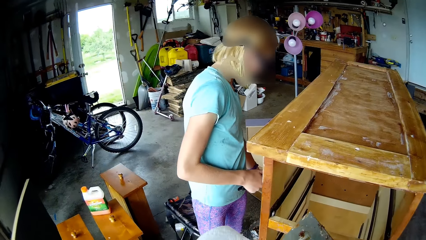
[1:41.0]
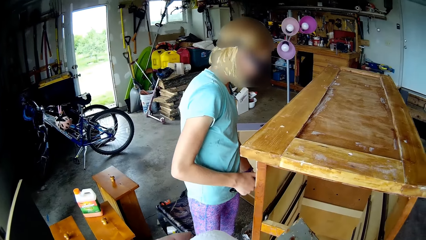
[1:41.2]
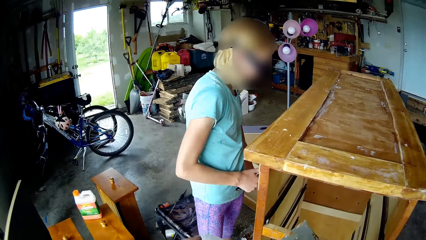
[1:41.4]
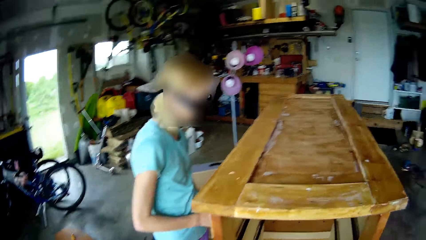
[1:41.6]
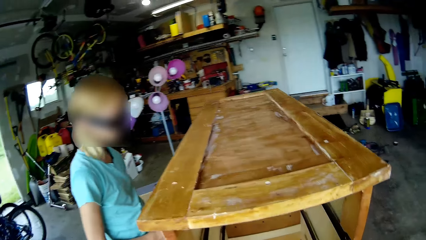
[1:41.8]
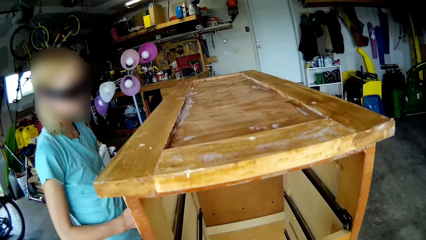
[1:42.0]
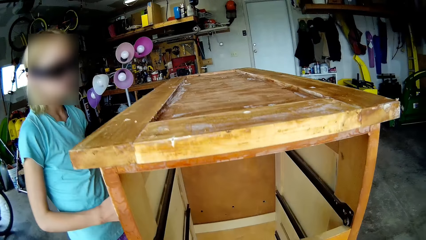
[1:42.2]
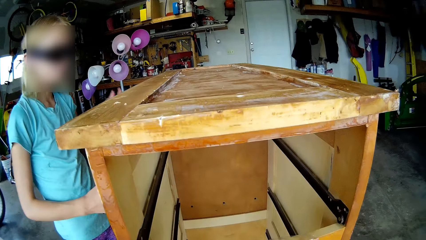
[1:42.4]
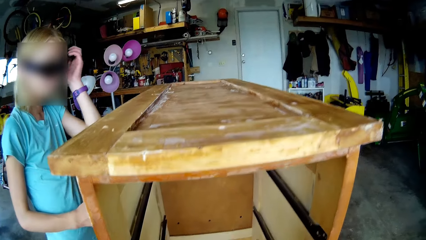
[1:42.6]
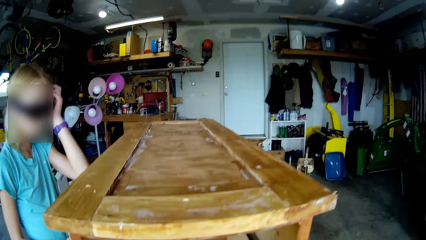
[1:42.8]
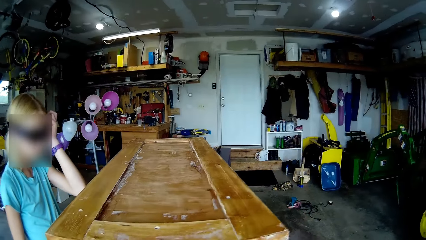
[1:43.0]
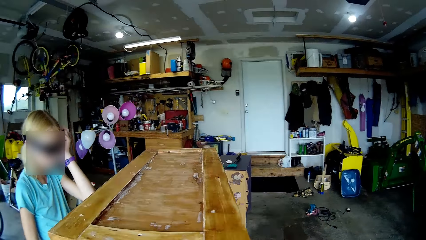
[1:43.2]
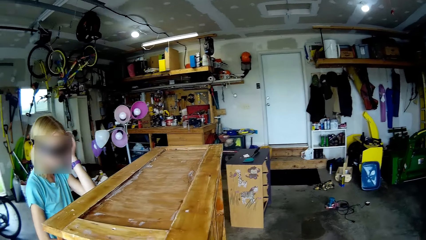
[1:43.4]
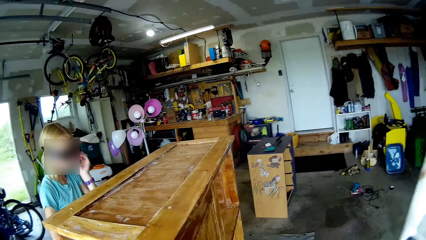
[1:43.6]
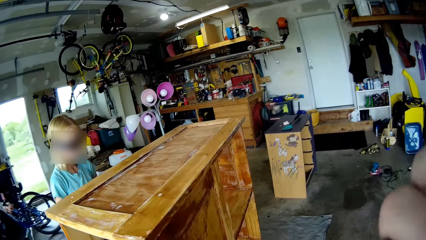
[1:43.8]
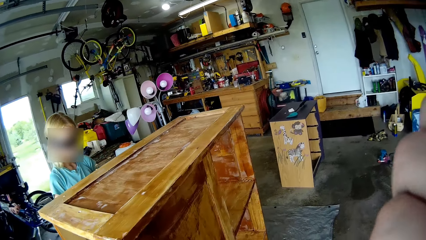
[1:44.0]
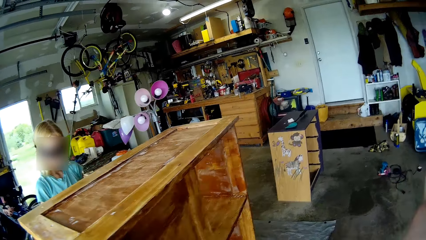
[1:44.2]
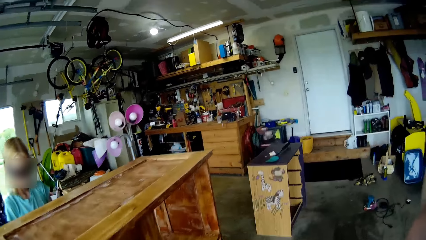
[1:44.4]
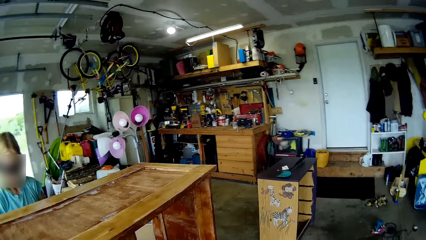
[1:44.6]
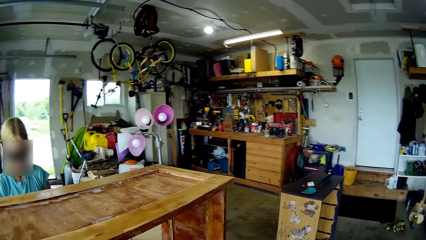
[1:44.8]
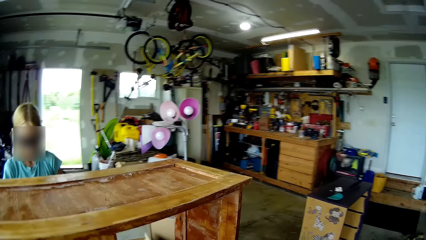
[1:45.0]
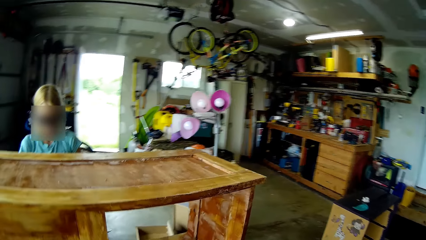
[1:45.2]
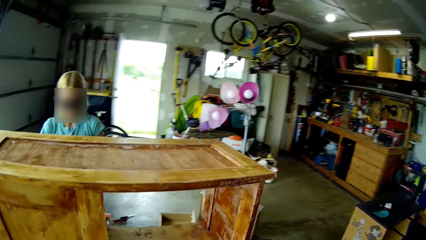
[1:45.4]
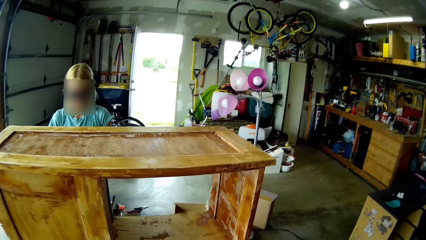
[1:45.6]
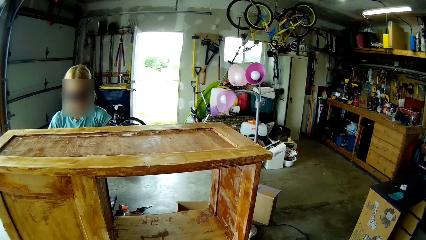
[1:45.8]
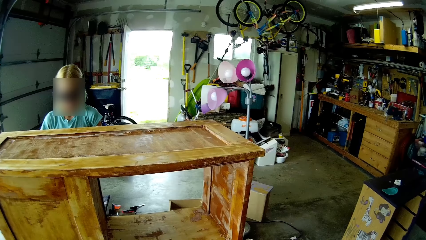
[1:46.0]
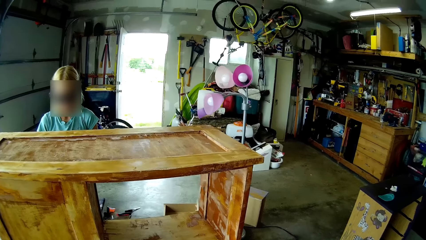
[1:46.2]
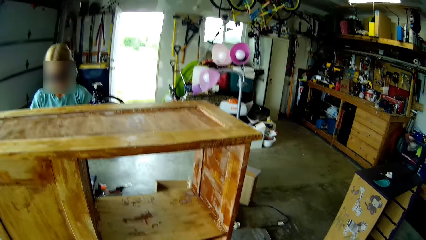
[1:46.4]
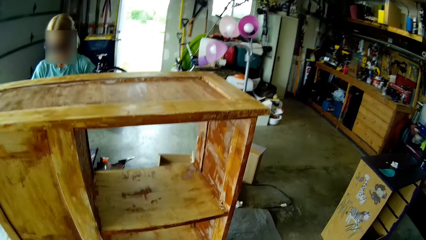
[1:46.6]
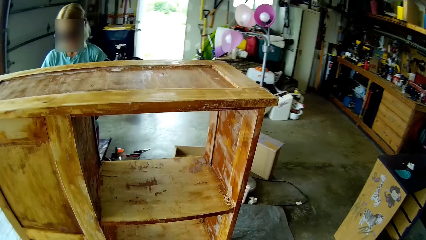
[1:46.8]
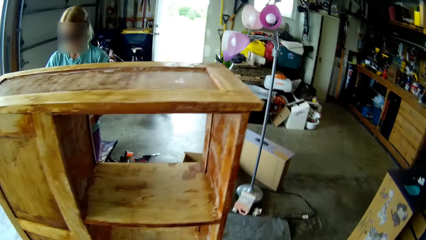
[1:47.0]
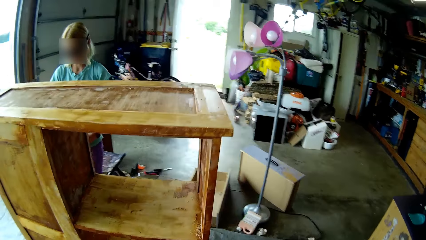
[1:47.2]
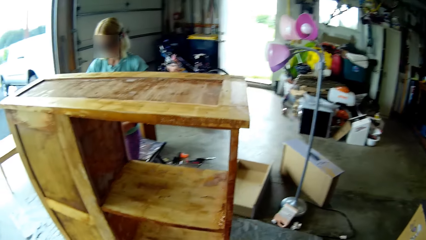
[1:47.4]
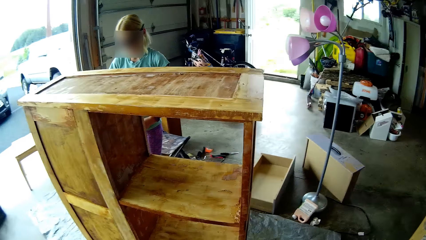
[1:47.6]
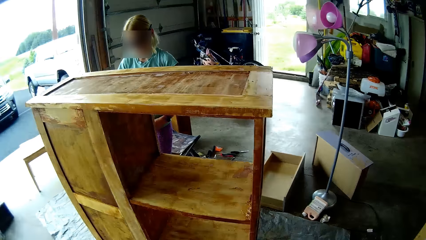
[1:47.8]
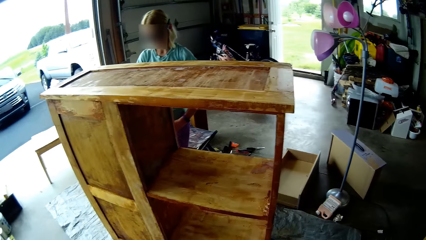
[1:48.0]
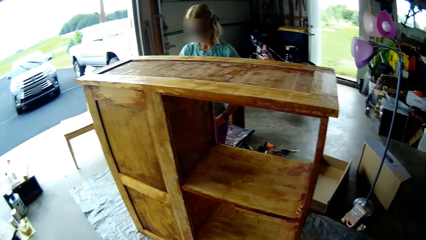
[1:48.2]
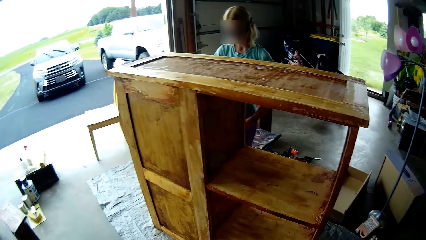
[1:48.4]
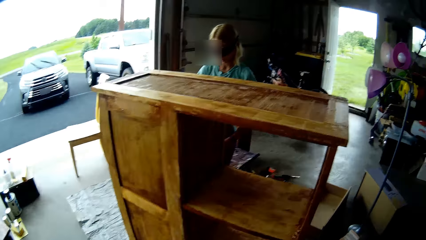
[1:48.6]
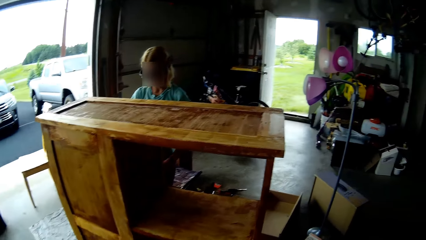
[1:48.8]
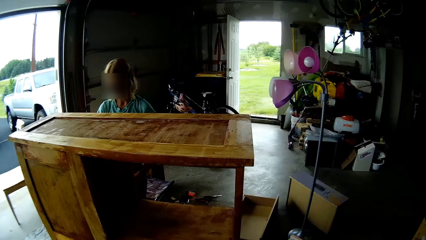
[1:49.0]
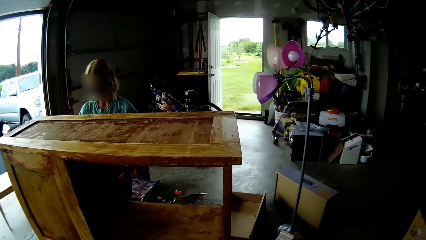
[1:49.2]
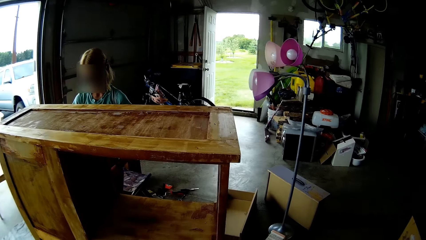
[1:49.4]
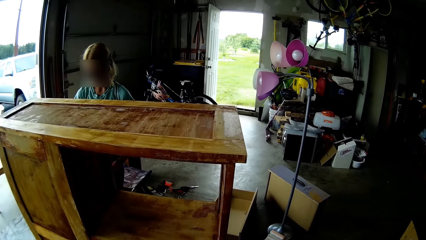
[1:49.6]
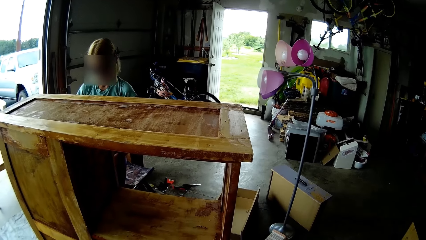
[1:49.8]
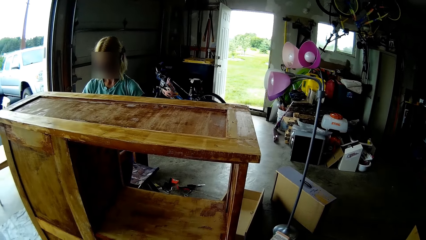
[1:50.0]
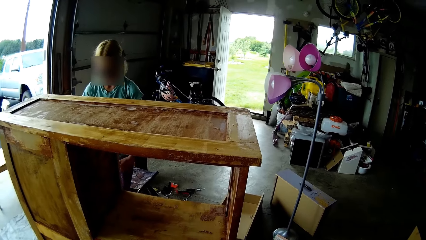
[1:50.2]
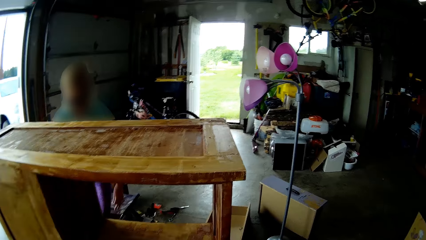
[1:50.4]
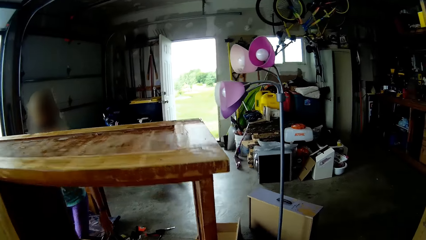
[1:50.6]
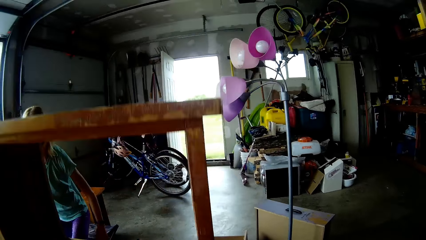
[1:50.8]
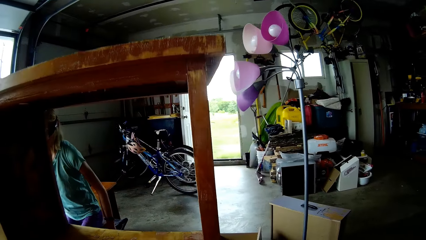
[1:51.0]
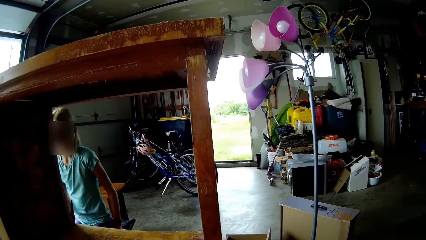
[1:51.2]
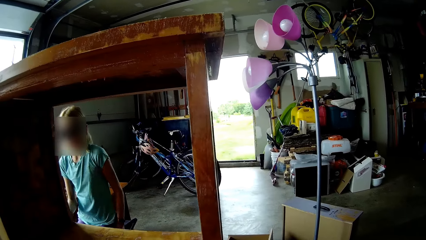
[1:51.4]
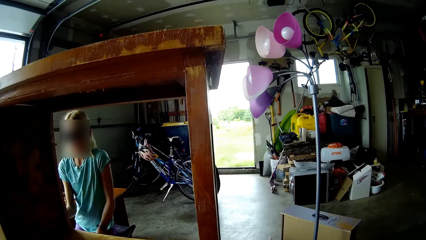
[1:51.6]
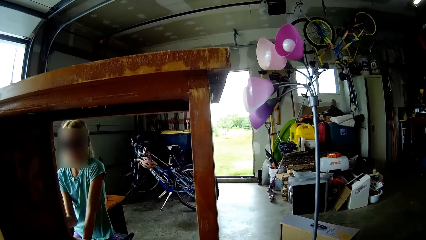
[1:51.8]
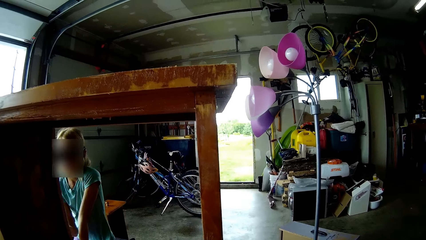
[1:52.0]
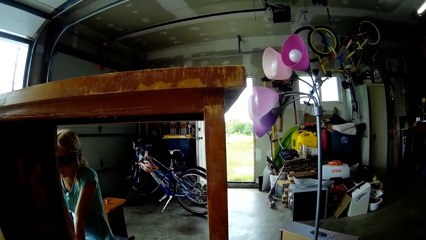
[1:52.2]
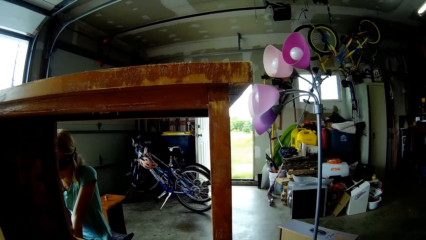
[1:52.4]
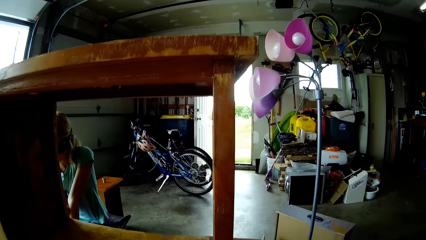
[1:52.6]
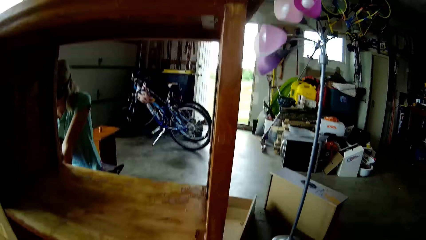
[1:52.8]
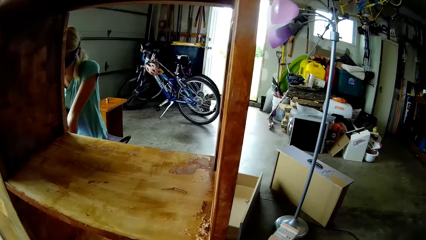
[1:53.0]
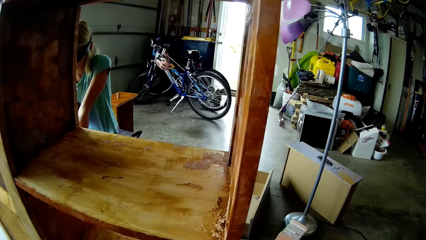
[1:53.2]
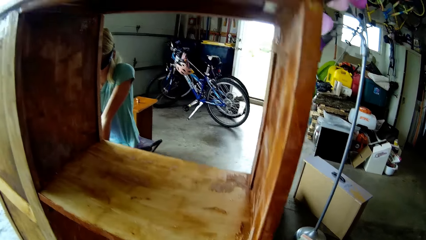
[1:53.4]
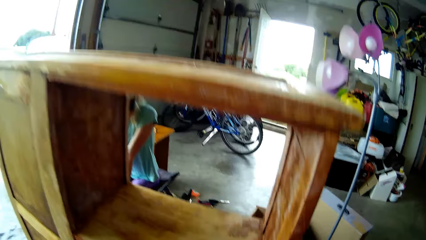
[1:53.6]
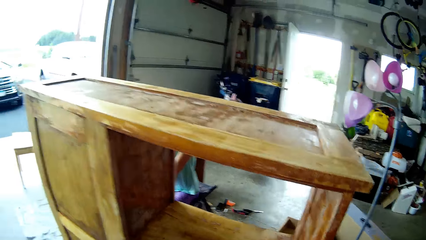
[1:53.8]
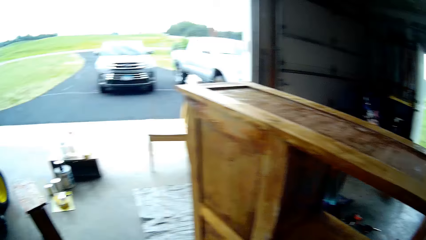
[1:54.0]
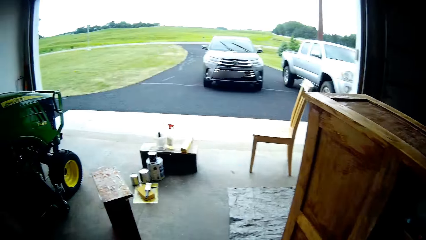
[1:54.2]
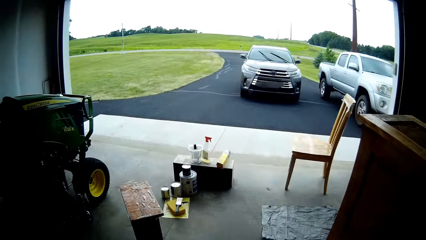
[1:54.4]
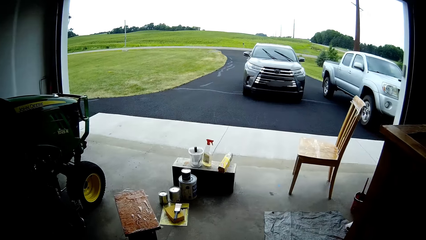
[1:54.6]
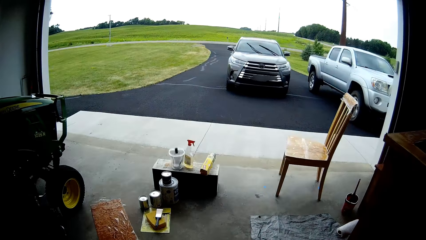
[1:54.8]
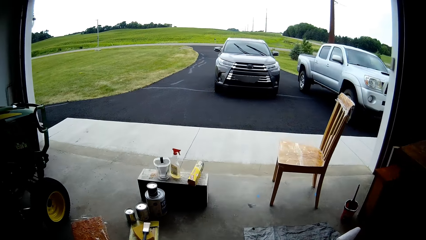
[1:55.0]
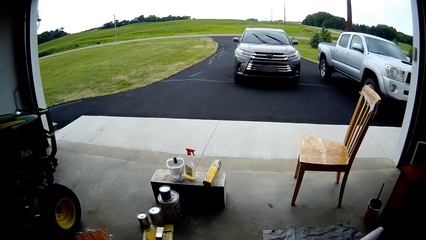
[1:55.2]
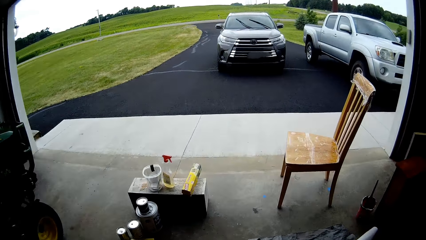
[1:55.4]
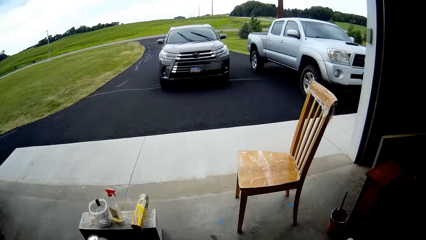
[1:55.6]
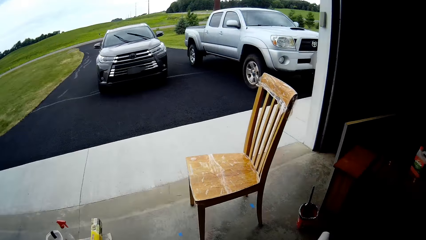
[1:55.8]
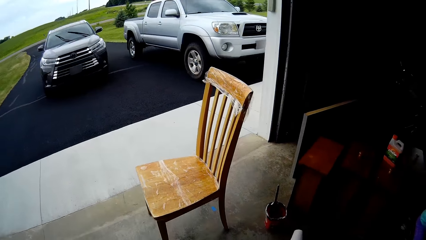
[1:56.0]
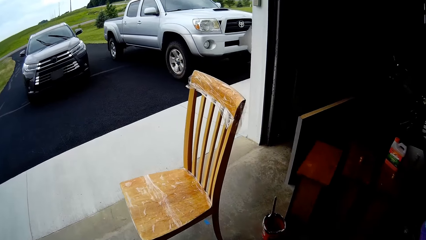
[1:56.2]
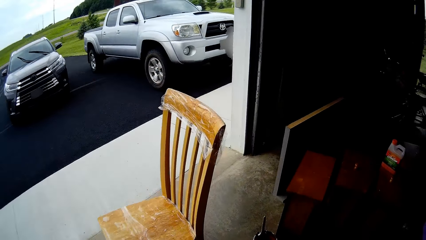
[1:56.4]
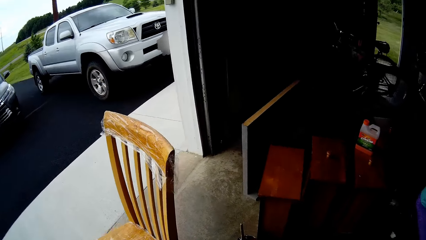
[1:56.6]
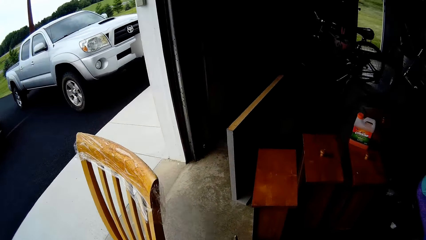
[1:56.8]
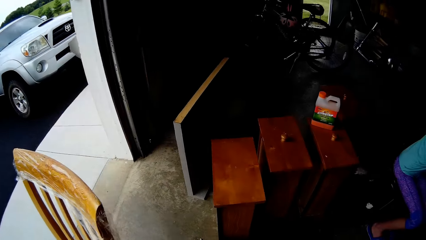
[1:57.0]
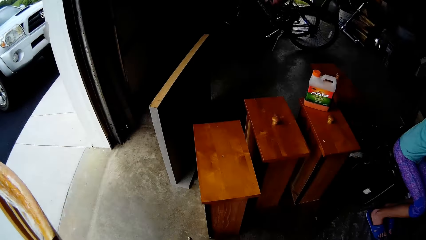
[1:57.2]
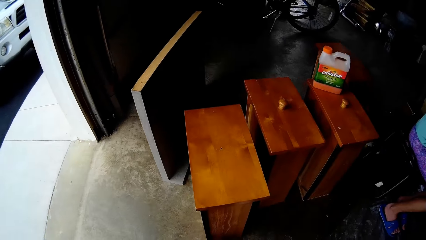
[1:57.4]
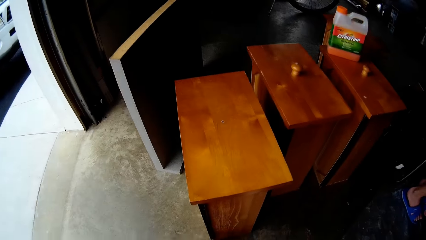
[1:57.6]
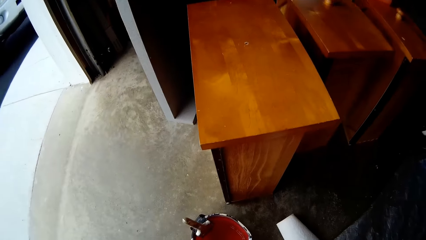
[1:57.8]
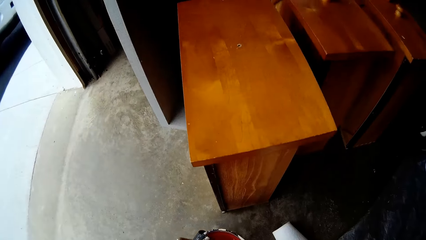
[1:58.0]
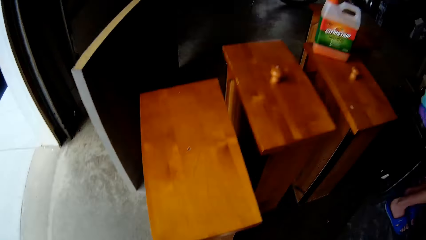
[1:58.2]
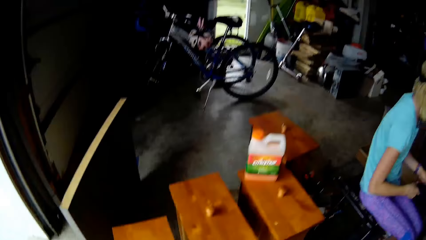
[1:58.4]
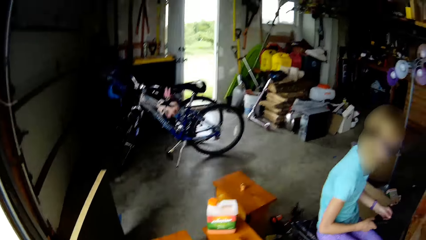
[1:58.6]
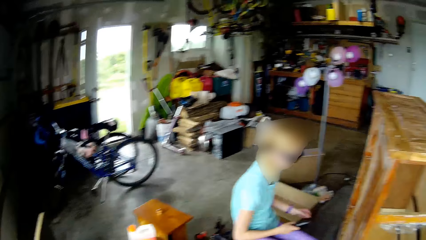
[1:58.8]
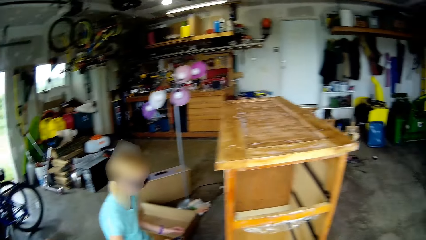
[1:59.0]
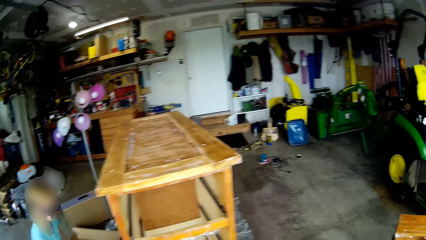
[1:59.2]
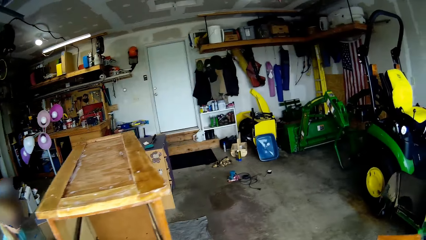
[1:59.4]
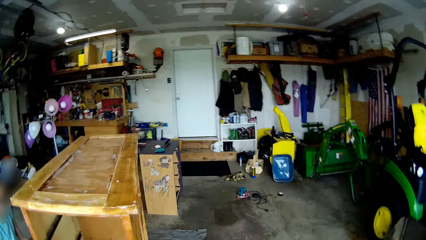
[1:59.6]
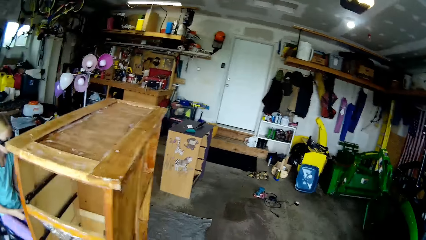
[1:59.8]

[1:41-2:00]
A person touches her hair and lowers the hand. The camera wearer raises a hand, walks around furniture, and looks around. The person speaks. The camera wearer speaks and bends down. The person sits on the chair. The camera wearer looks in the cupboard, turns, looks around, walks forward, and bends.
